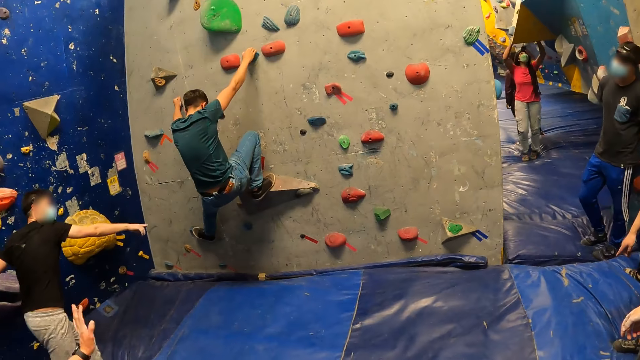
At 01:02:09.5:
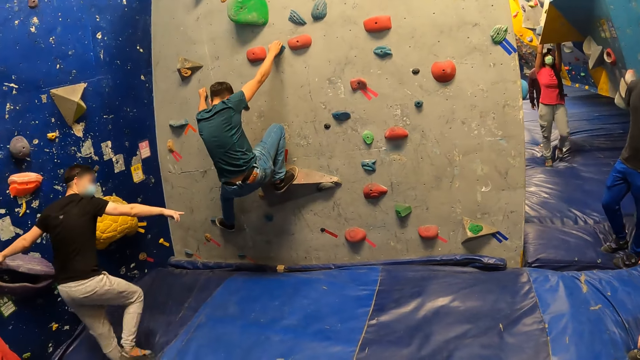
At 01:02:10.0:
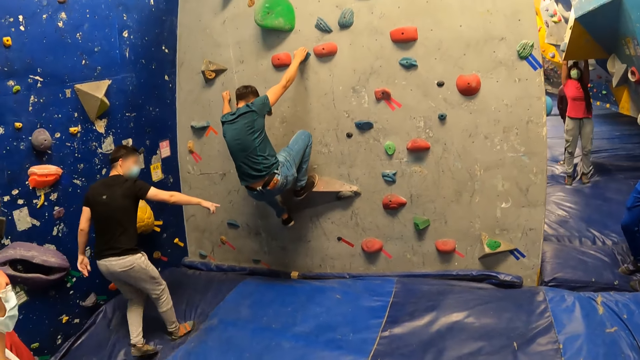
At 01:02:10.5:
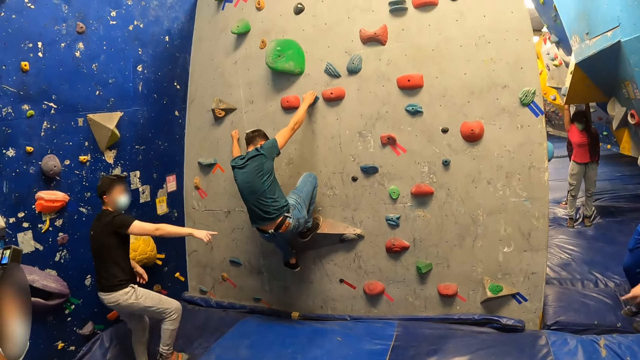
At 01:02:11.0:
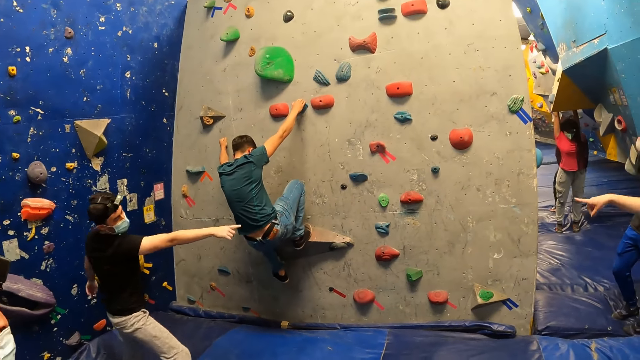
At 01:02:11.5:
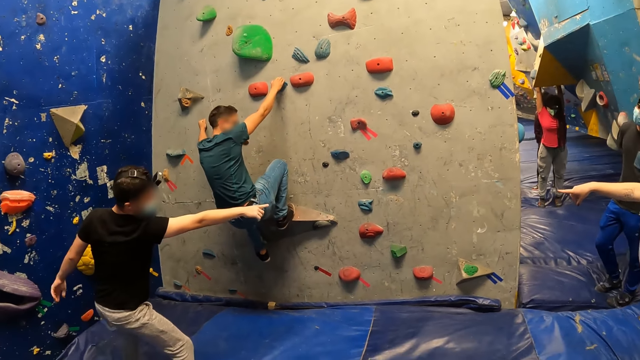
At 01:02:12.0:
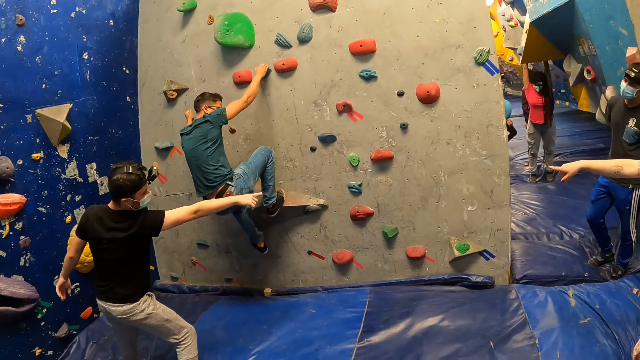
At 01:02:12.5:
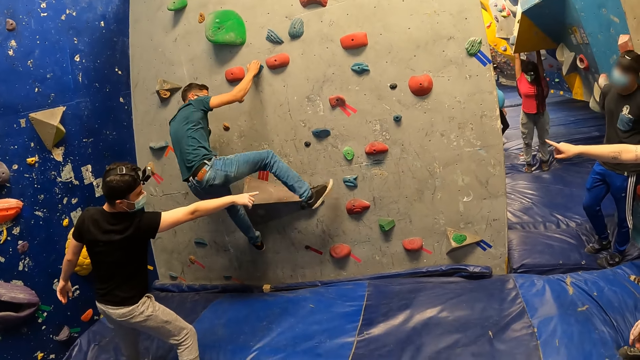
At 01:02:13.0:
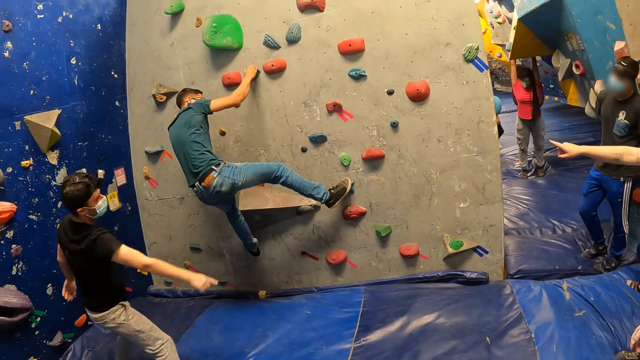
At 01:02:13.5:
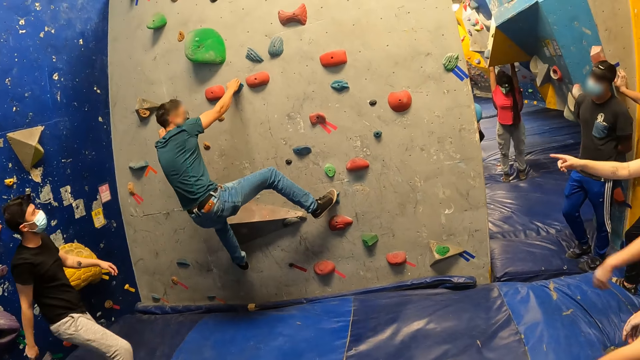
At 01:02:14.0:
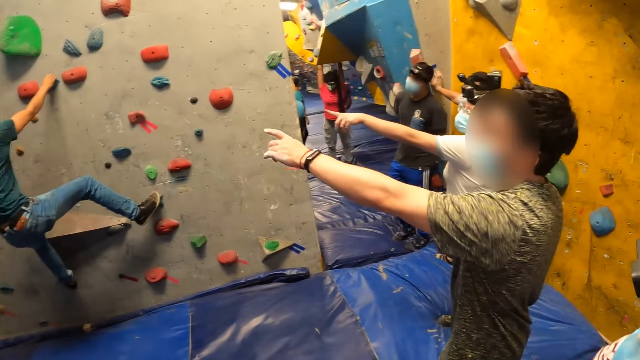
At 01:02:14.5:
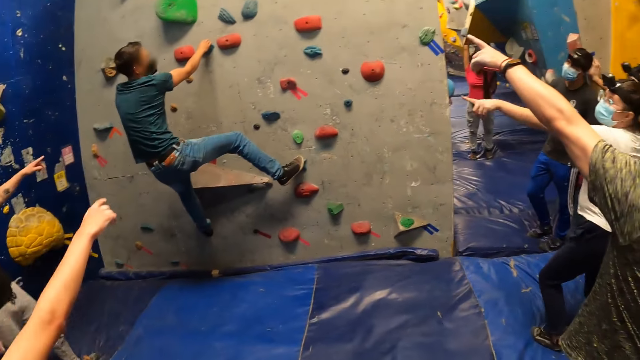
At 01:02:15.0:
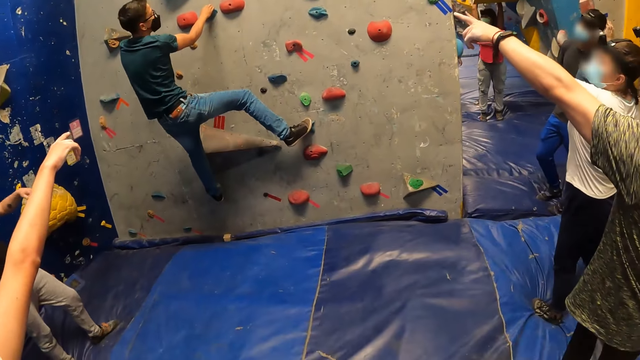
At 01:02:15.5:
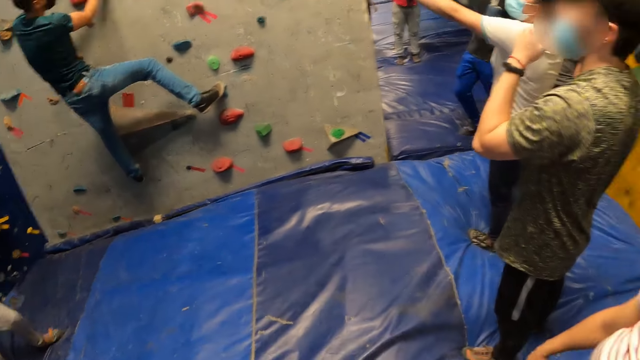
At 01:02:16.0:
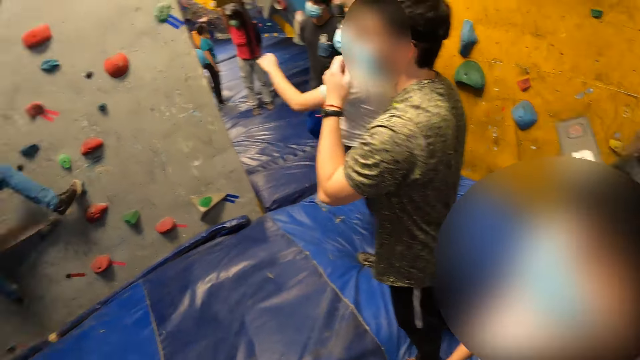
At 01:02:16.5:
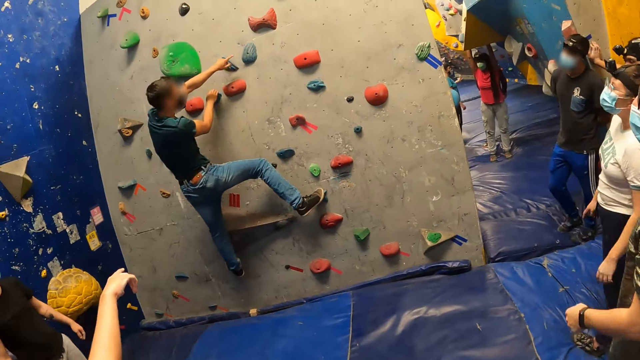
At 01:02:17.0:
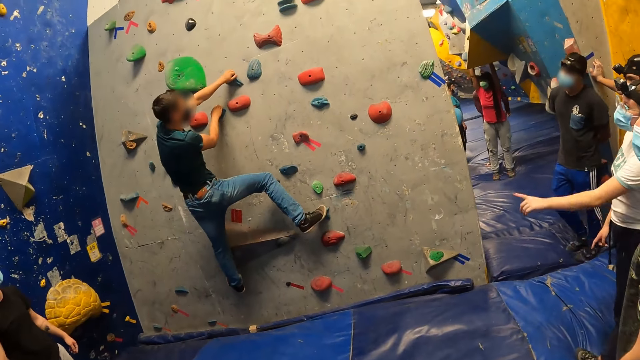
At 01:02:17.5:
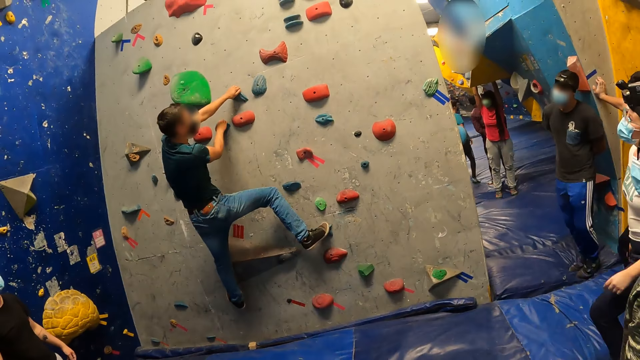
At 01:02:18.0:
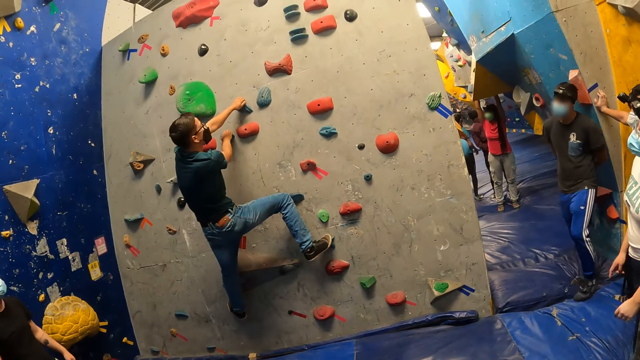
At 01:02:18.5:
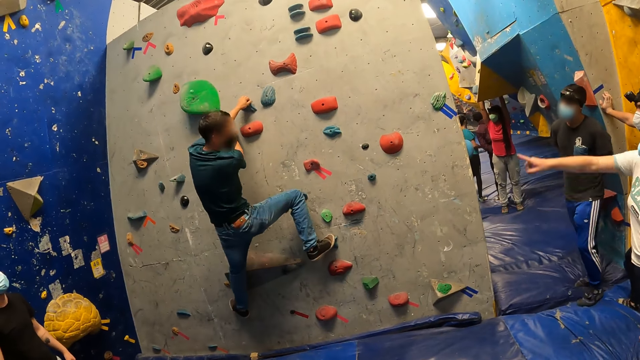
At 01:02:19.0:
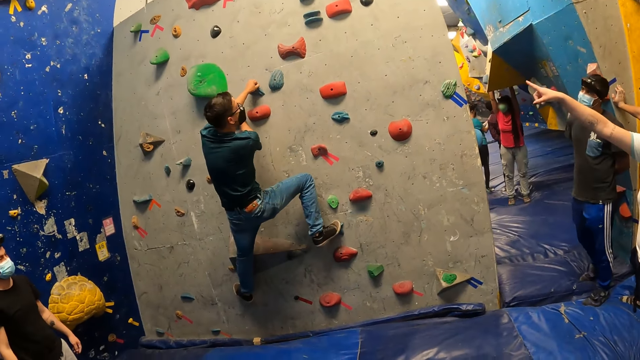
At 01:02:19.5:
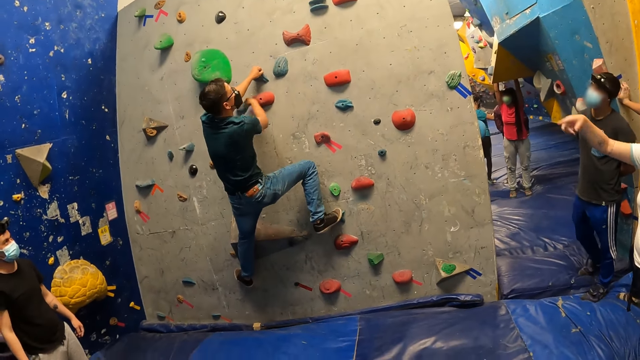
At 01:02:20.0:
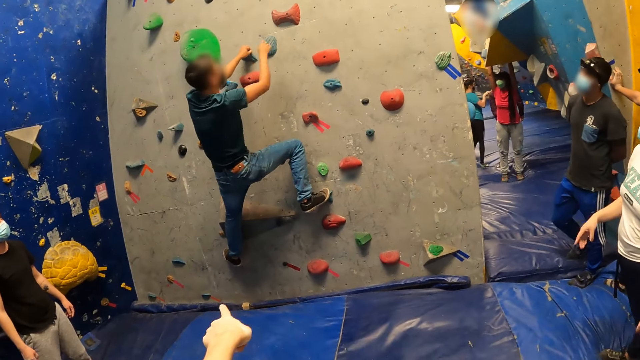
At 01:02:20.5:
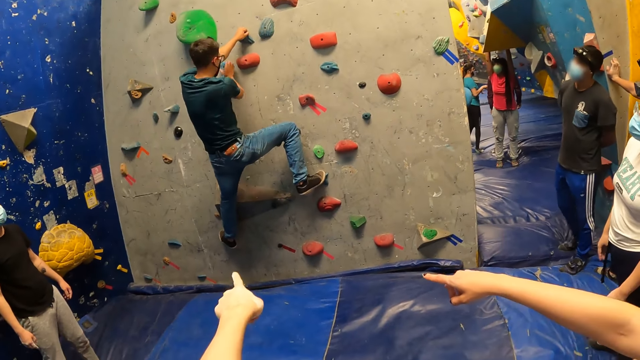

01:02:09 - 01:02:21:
A man interacts with another man. A third man points at the rock and moves around.

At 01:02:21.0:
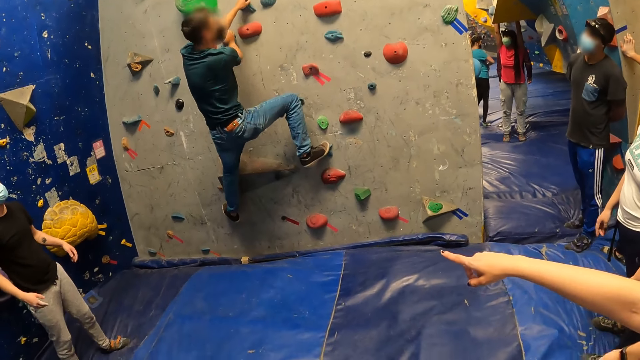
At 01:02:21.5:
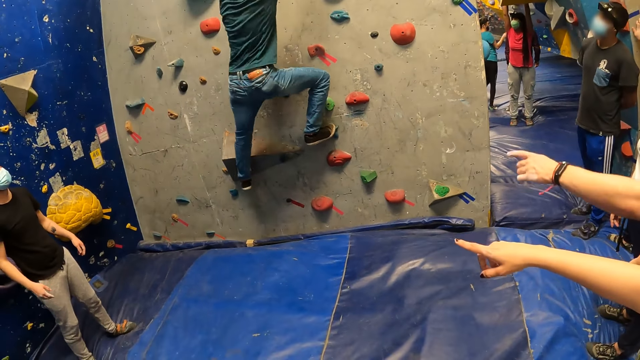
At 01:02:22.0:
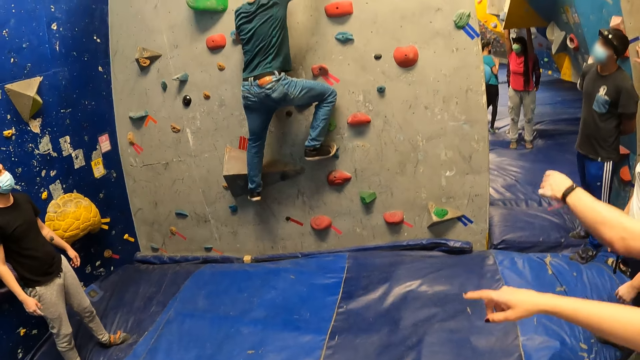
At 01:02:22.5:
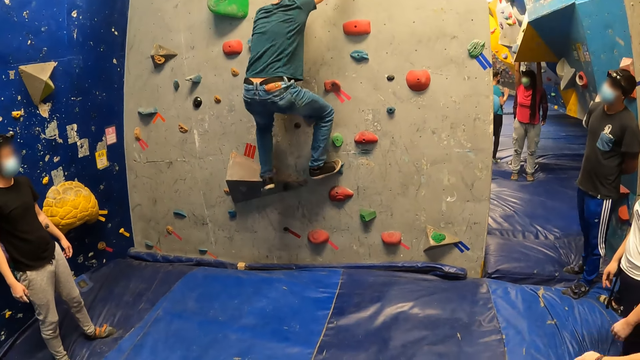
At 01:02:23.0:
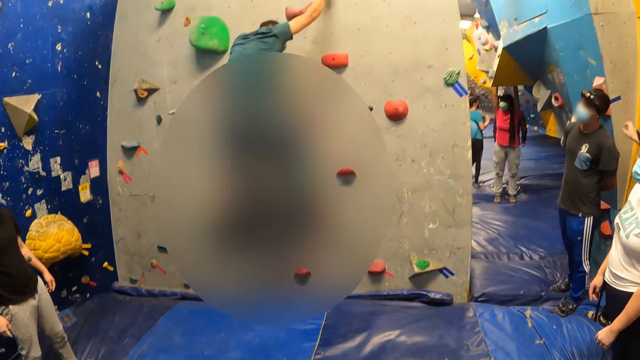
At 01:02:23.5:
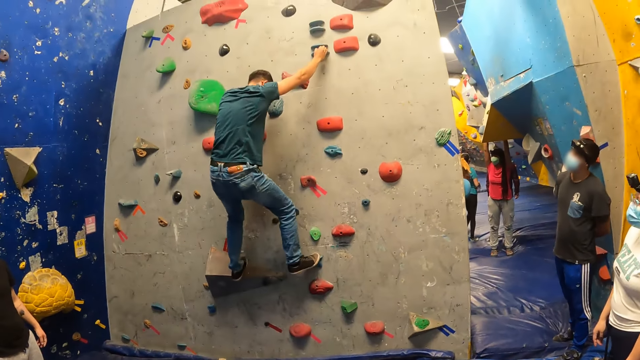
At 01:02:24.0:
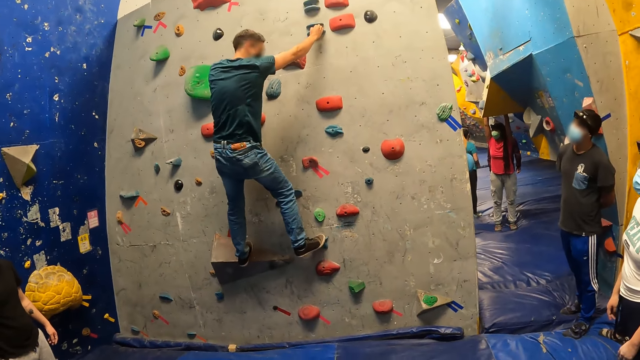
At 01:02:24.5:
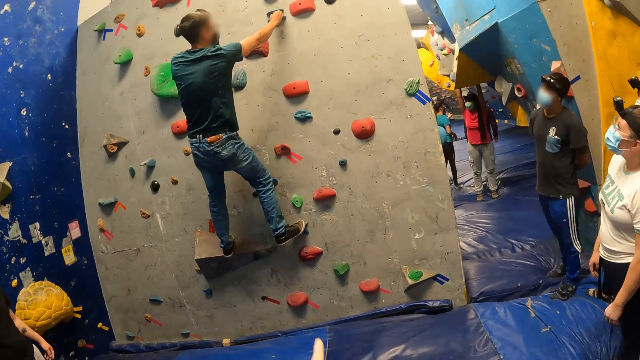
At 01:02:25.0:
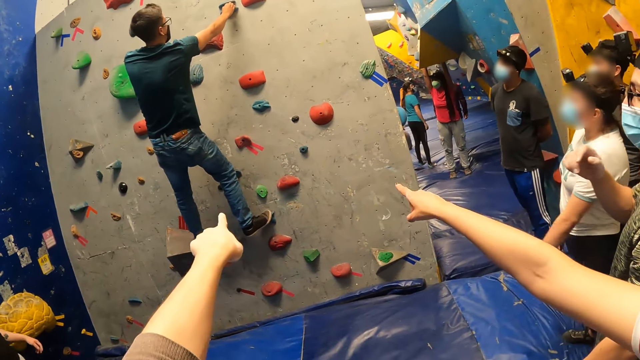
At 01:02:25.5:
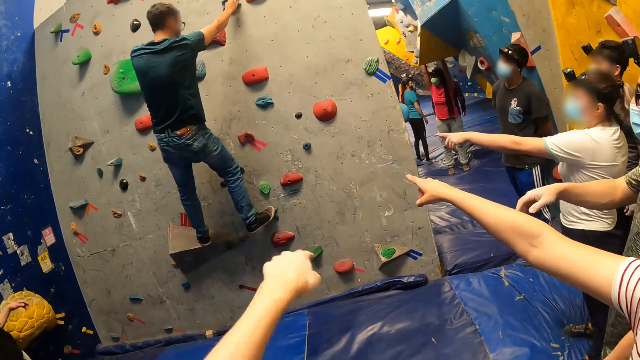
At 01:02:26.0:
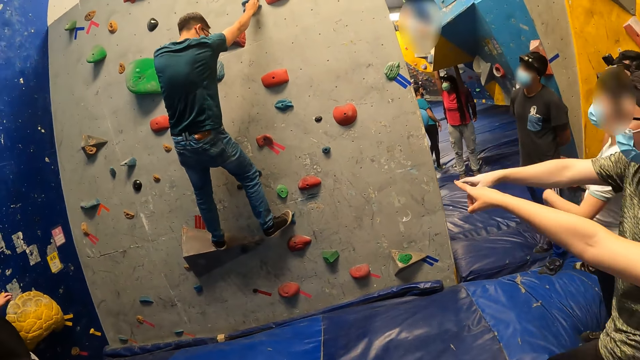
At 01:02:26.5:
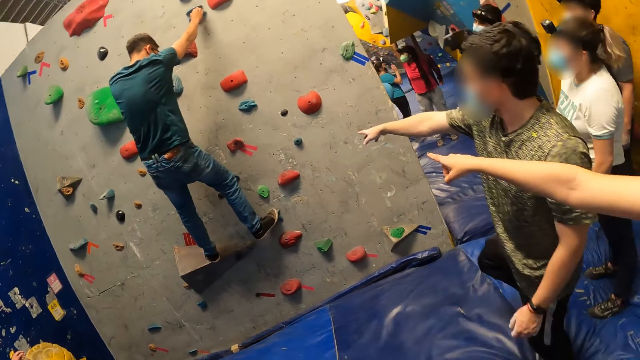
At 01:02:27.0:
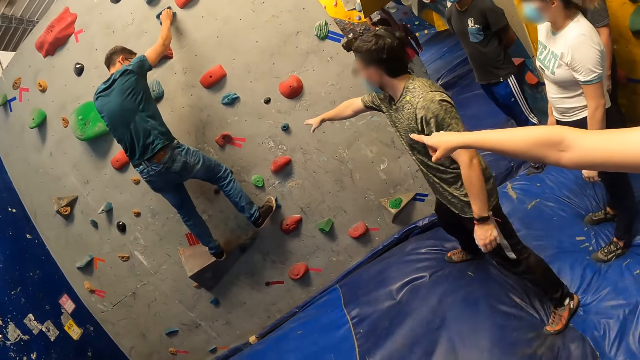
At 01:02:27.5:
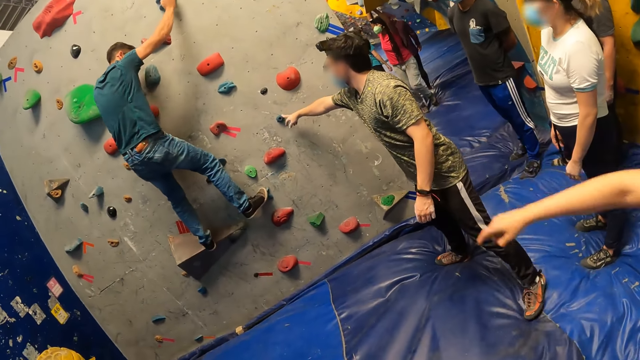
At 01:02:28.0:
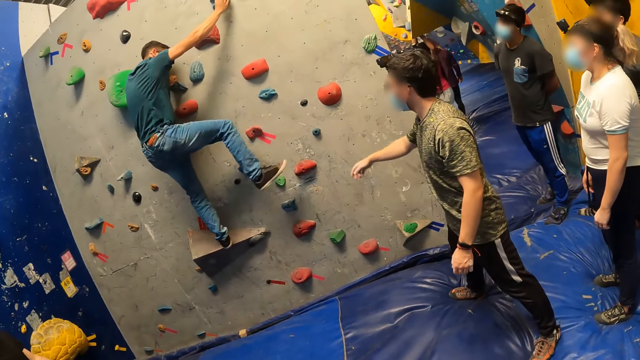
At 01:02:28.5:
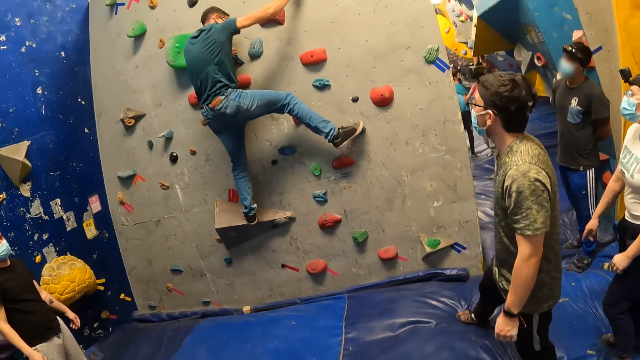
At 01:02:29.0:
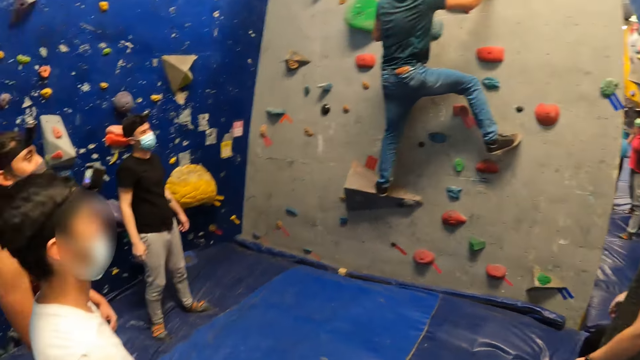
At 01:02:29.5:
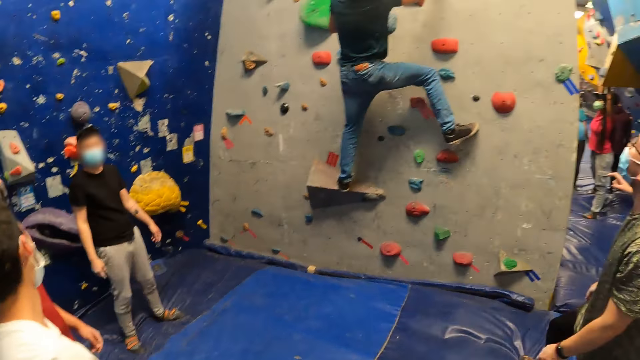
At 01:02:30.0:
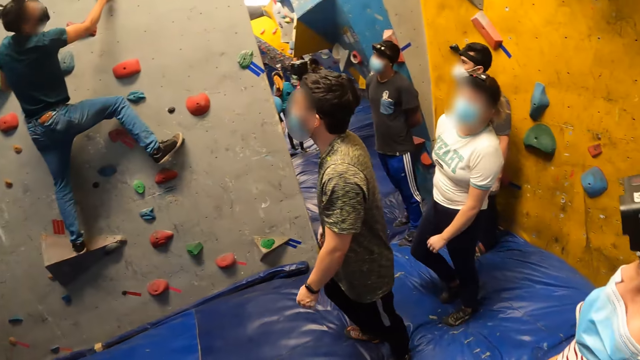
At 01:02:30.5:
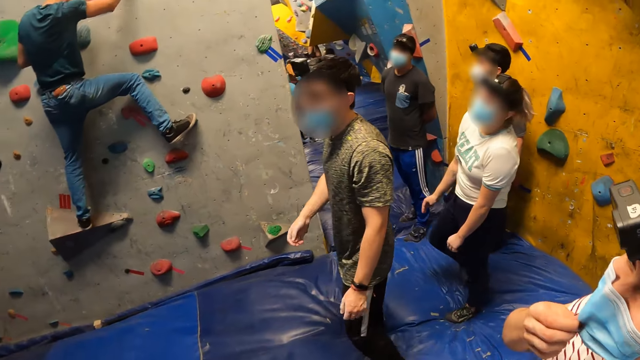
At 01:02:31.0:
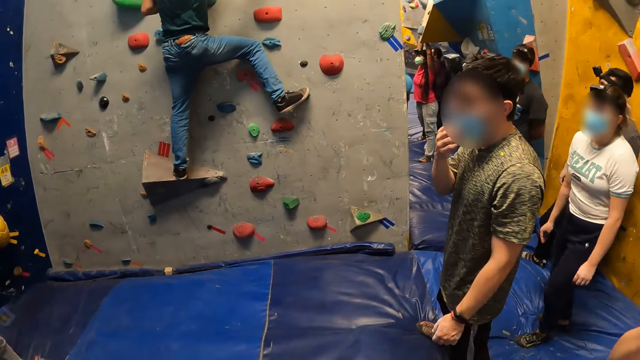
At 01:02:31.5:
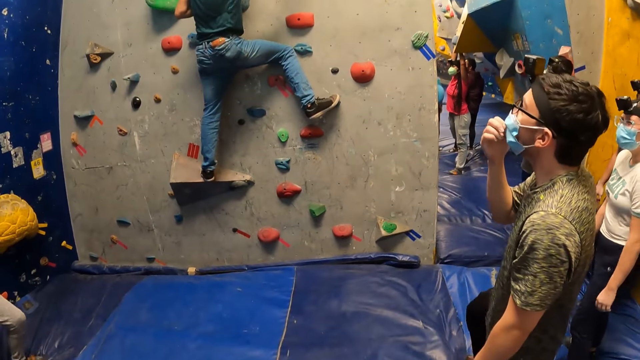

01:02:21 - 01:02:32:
The camera wearer interacts with a man with the group of people. Another man touches a rock on the wall with his right hand. The first man climbs the wall with his hands and legs. The camera wearer points at the rock.
